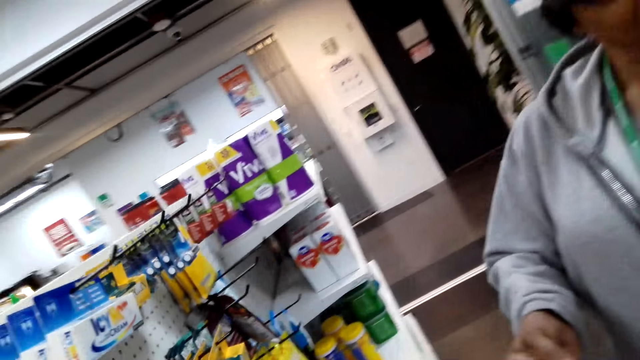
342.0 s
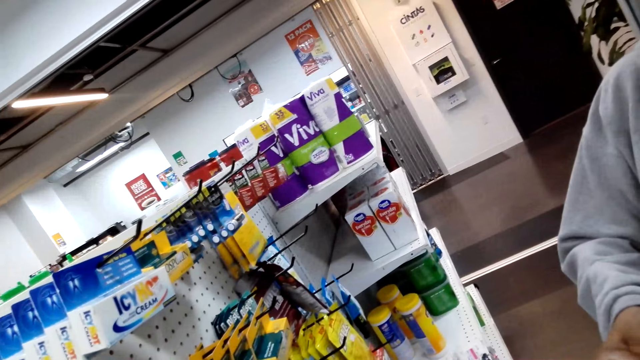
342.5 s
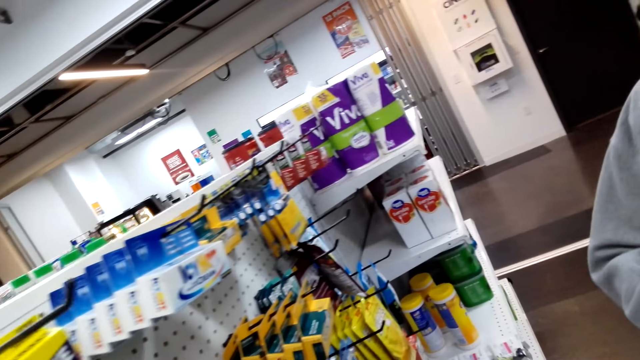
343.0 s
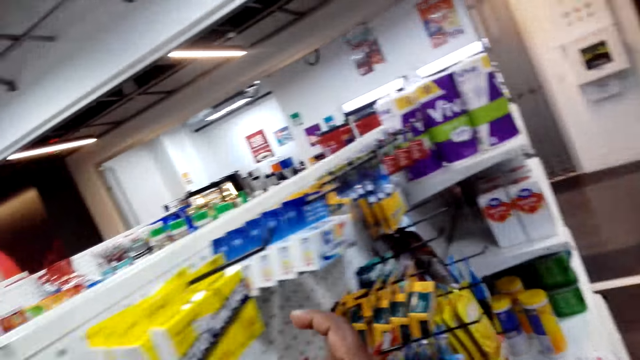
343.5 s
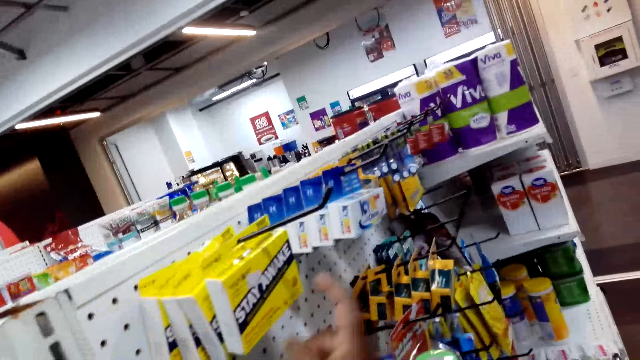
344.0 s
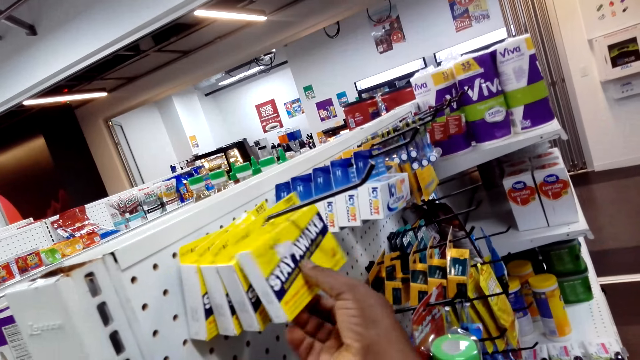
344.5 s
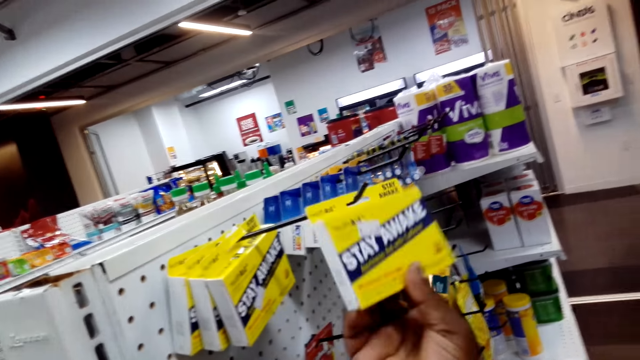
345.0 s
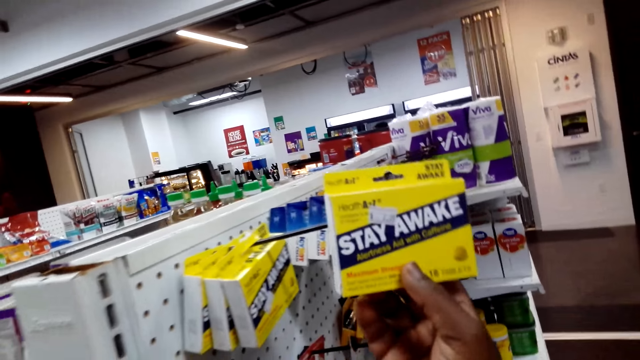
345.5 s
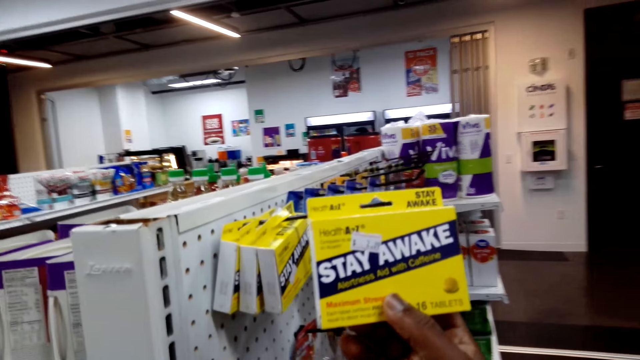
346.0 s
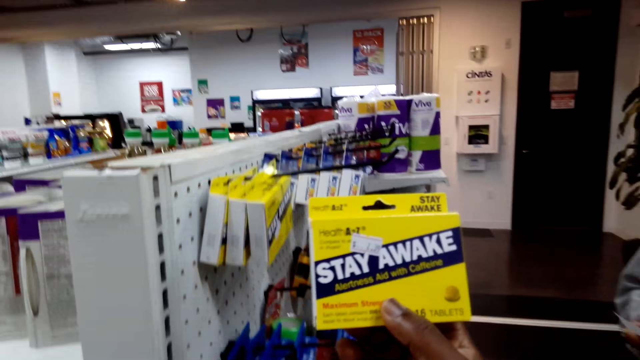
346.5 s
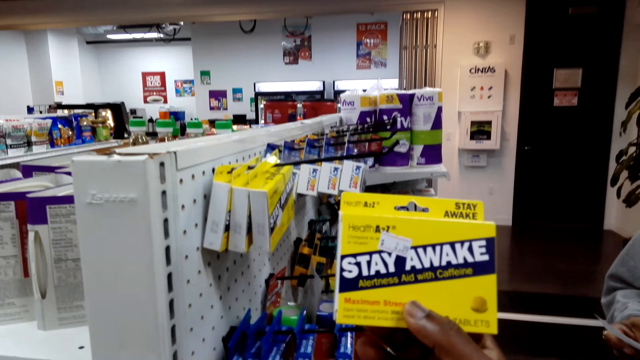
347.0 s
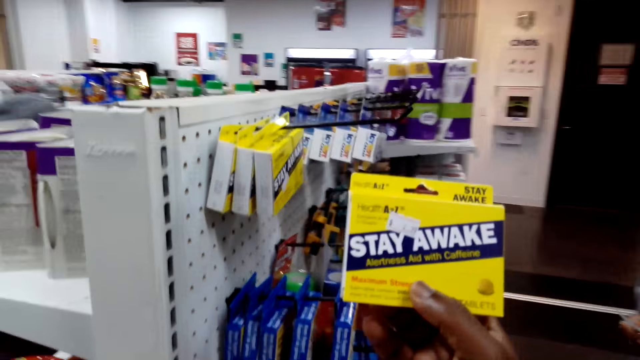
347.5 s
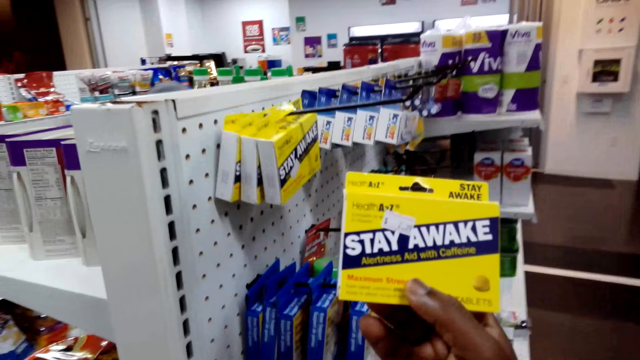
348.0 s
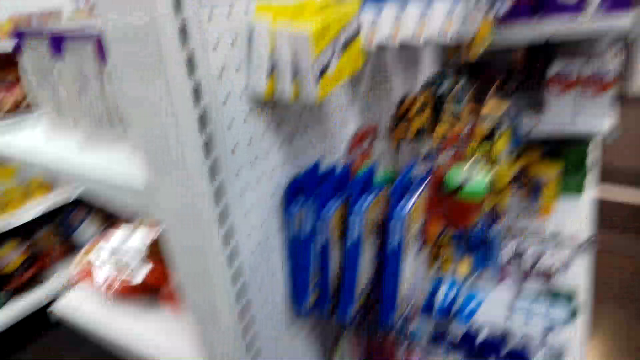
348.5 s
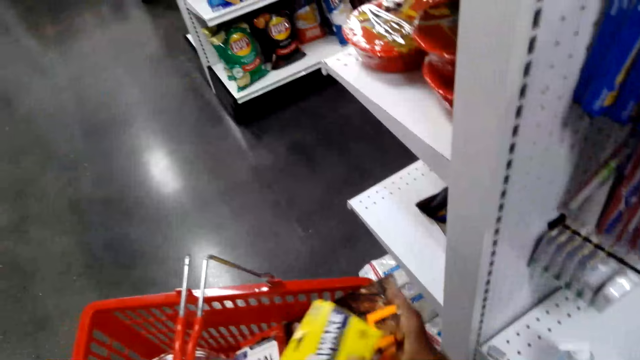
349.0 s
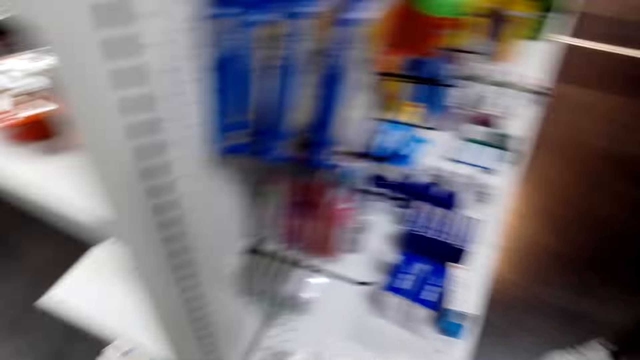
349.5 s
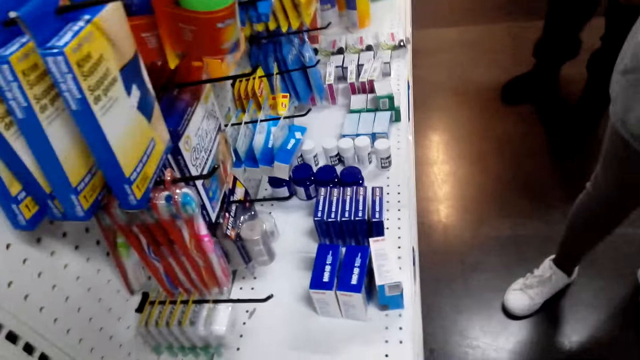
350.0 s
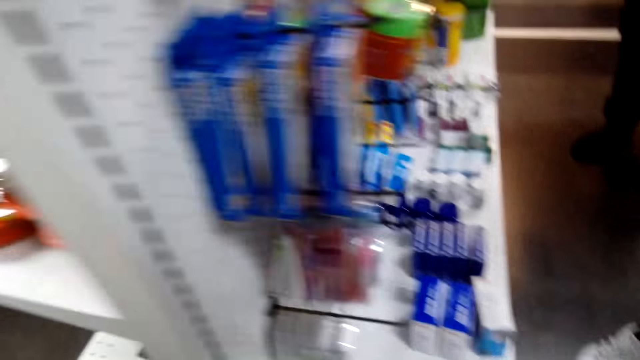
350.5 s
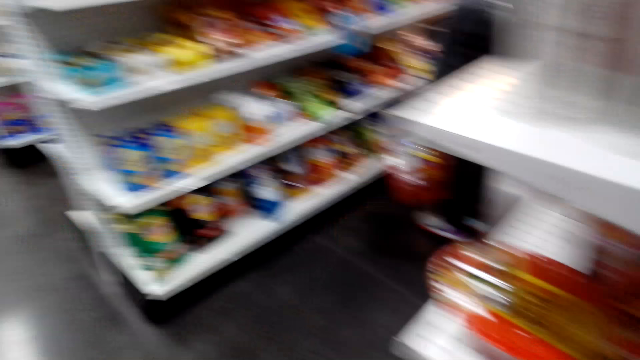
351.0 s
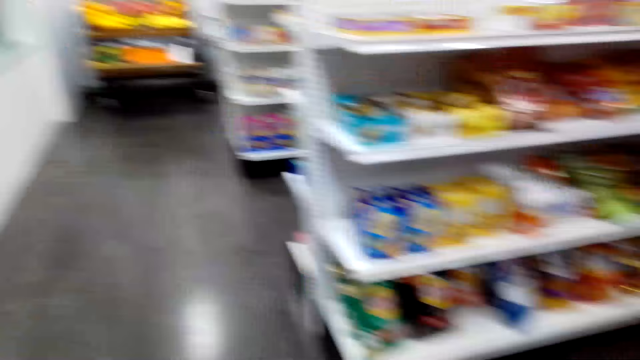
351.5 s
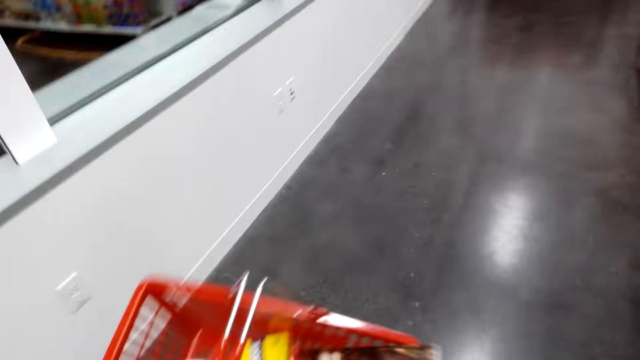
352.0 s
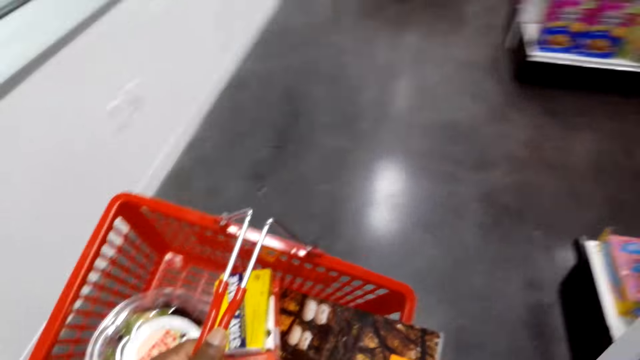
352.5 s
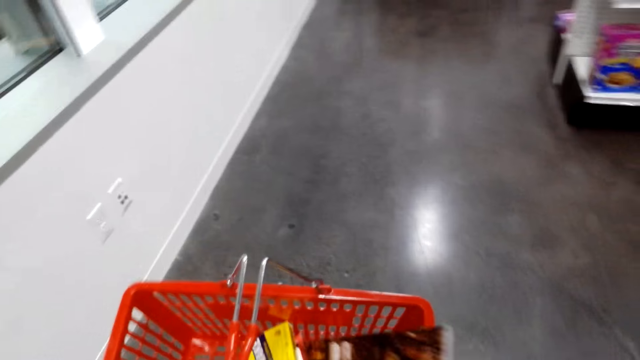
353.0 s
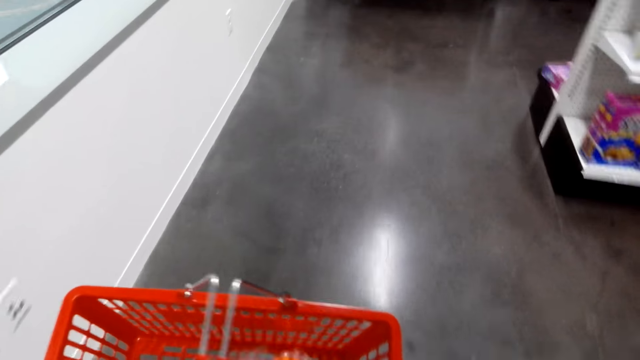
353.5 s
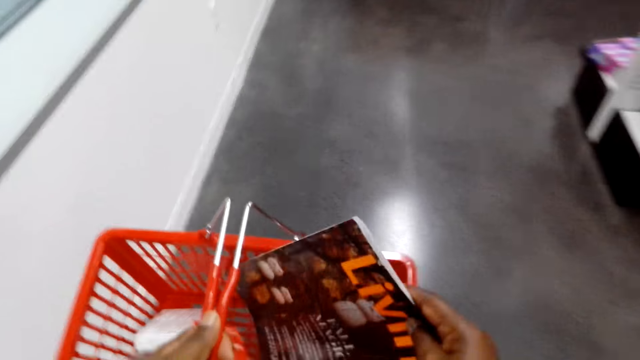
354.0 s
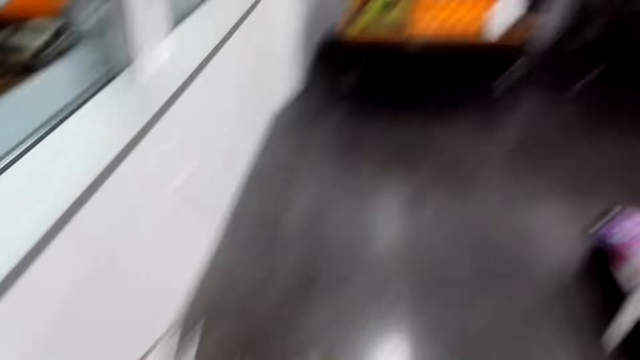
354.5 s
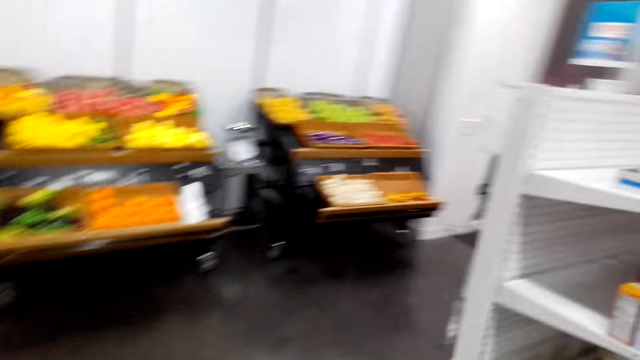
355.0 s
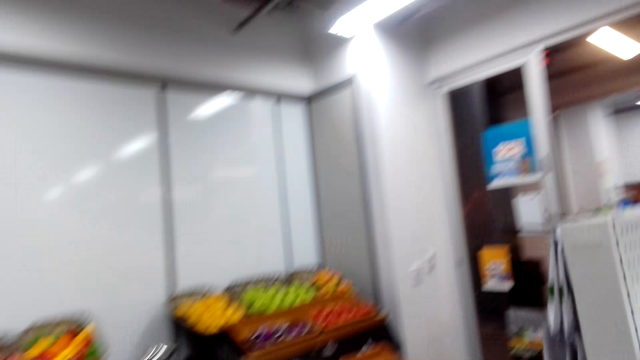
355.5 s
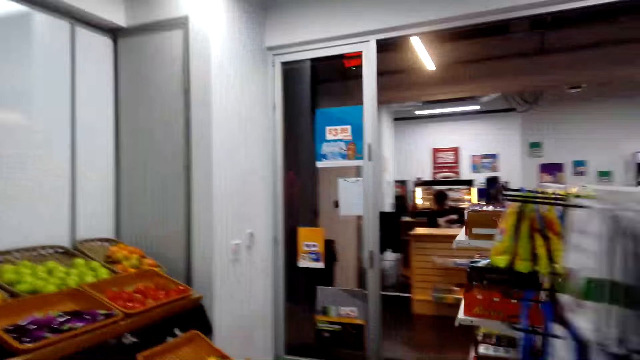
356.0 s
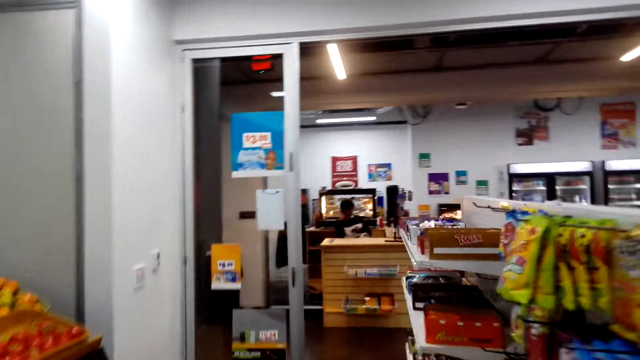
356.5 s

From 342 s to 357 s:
The camera wearer points a finger. They pick a stay awake packet using the right hand. They view the stay awake packet. They drop the stay awake packet in a supermarket basket. They view the hanged items. They walk around in the supermarket. They adjust a magazine in the supermarket basket. They touch the magazine.

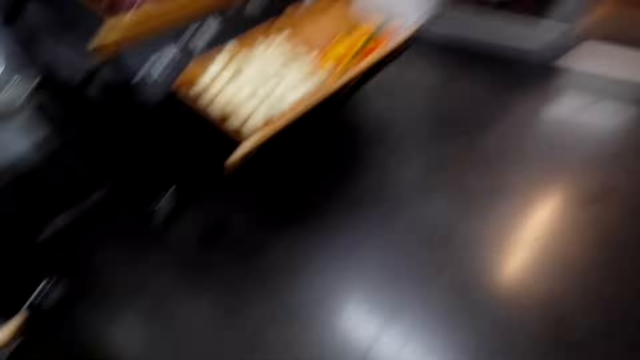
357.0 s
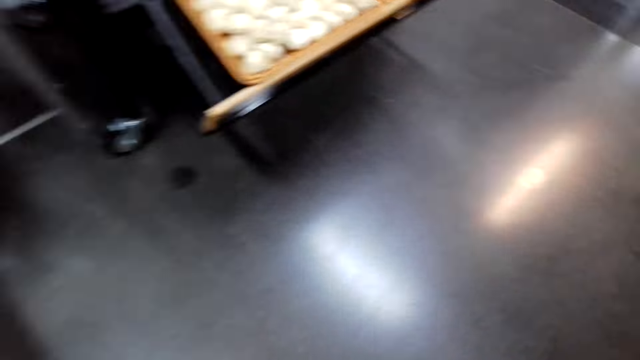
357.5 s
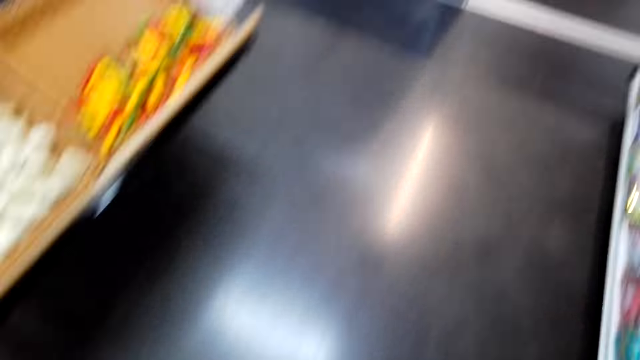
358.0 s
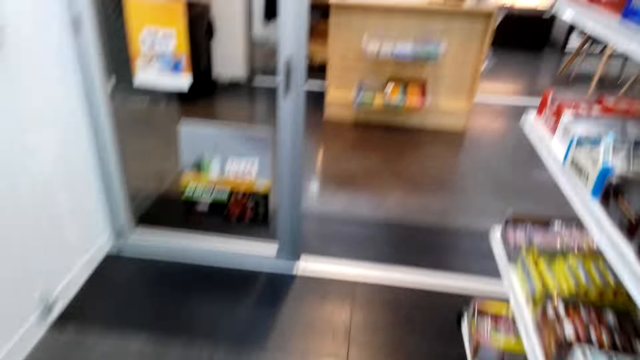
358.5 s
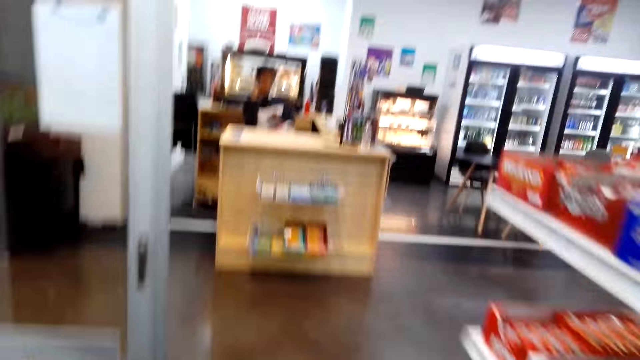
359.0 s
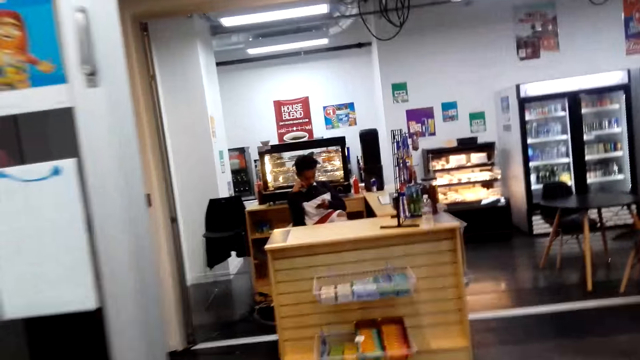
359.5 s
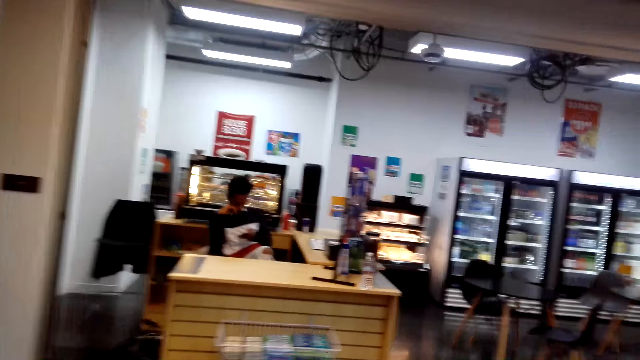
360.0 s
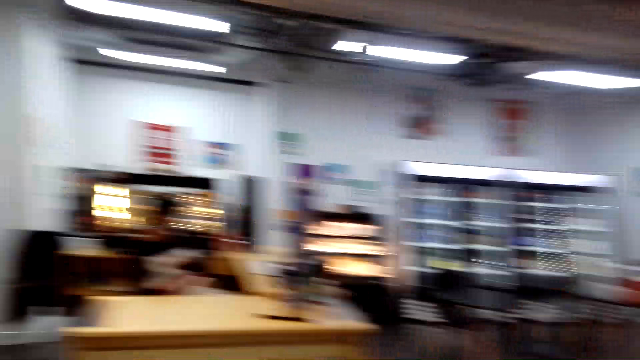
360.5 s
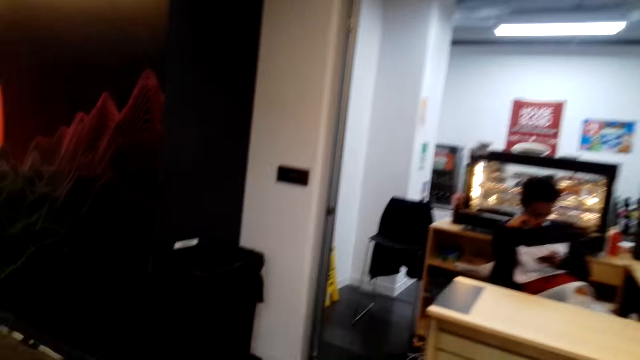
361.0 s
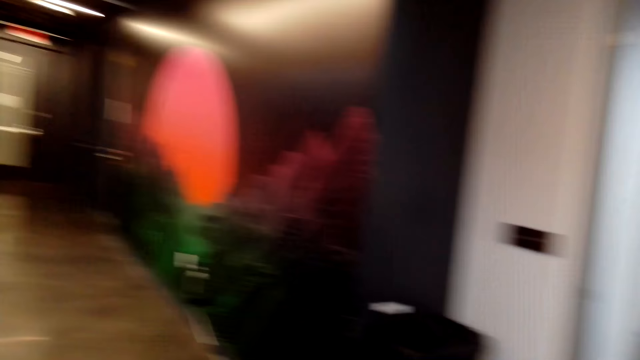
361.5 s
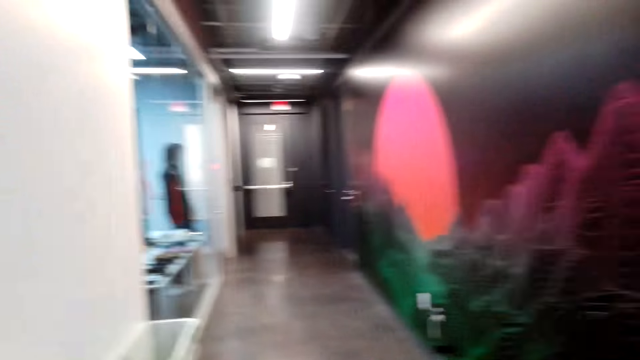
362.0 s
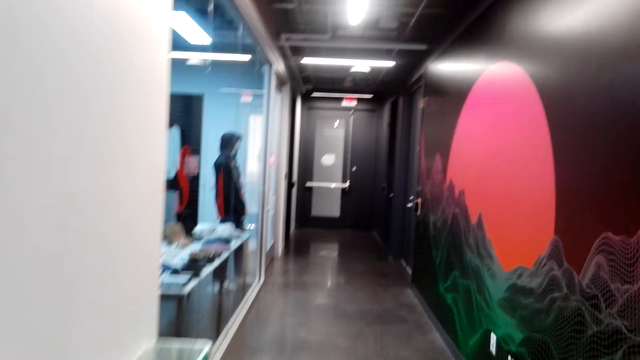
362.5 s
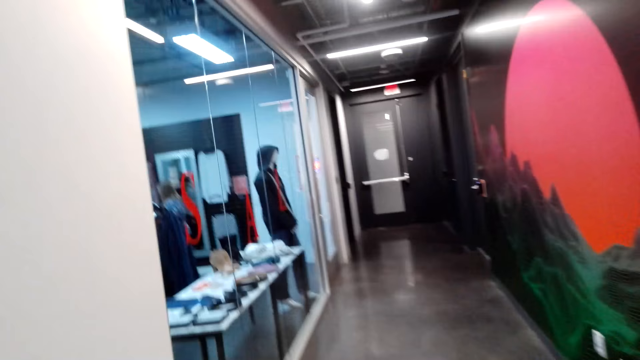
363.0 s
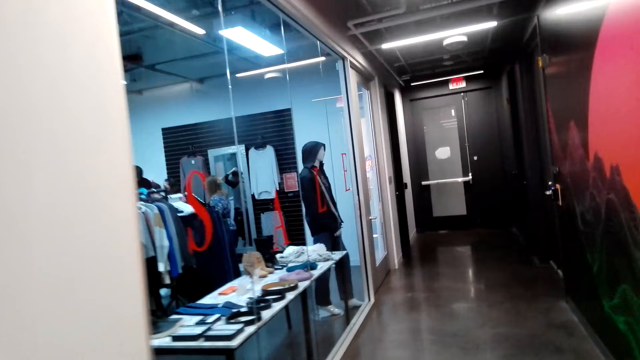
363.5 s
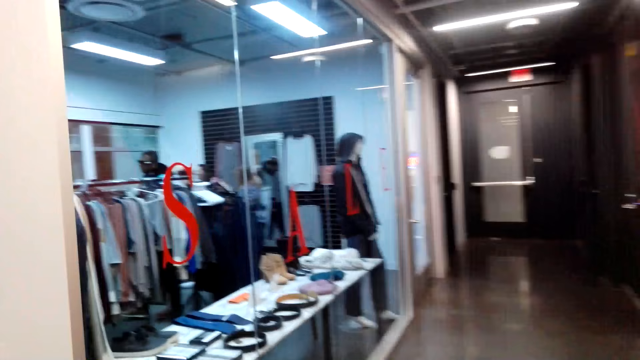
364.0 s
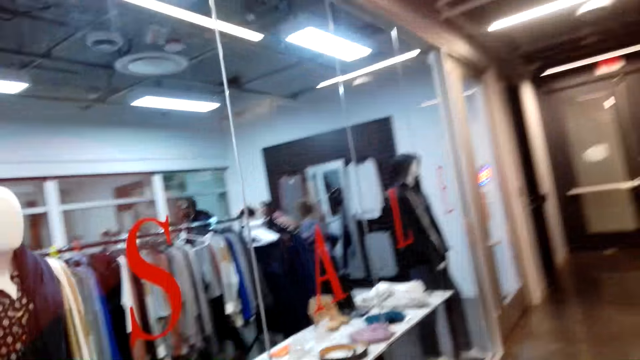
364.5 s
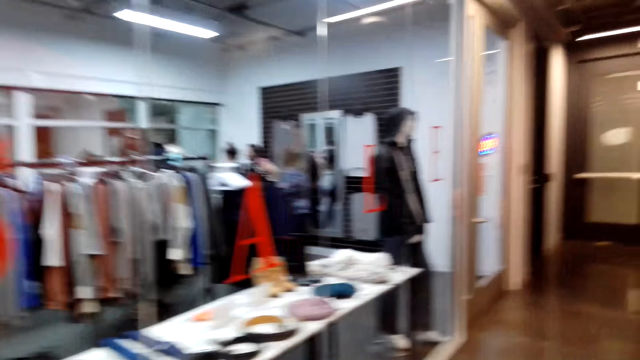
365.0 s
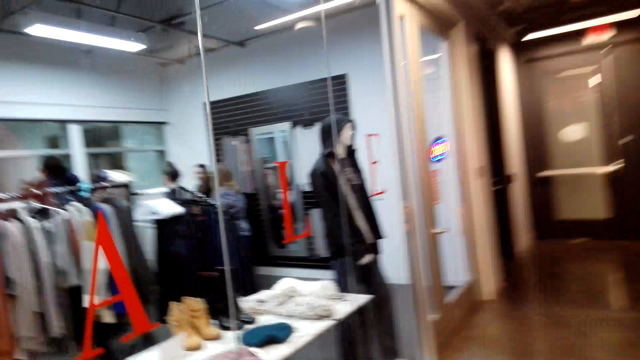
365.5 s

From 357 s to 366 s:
The camera wearer turns left. They walk on a corridor.
